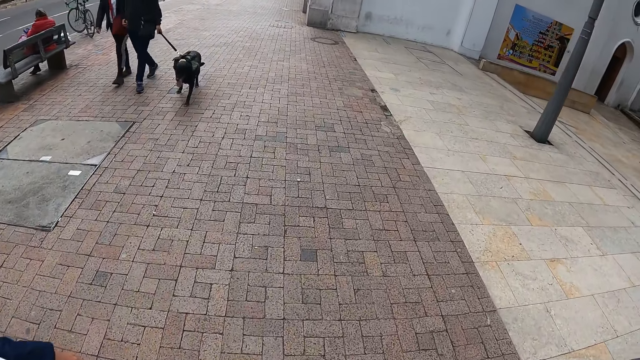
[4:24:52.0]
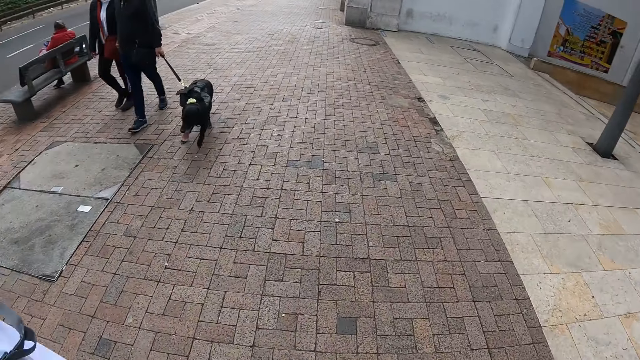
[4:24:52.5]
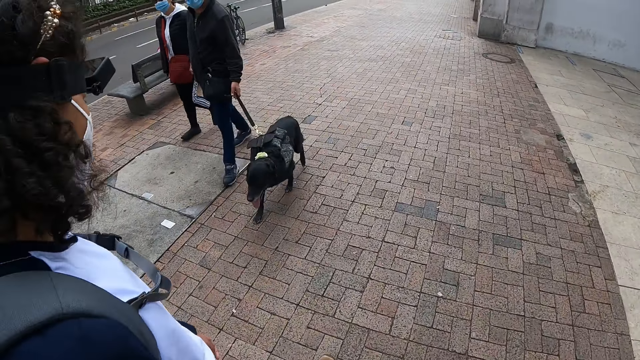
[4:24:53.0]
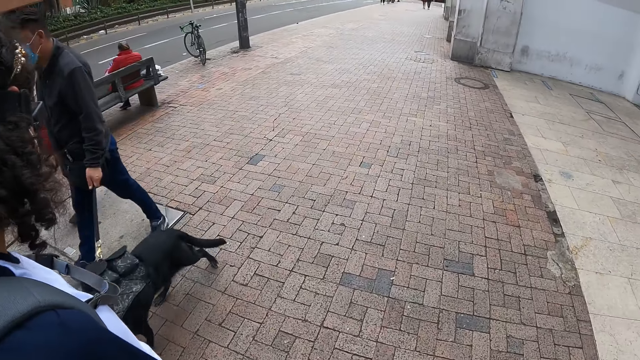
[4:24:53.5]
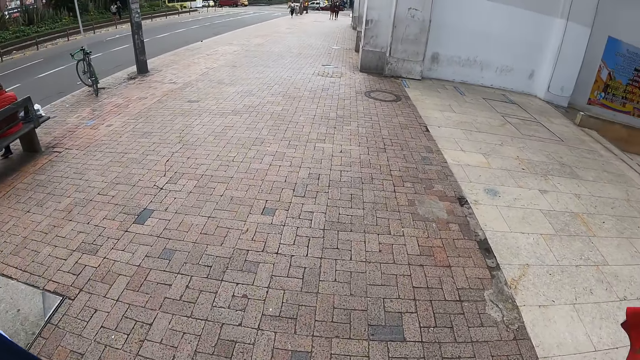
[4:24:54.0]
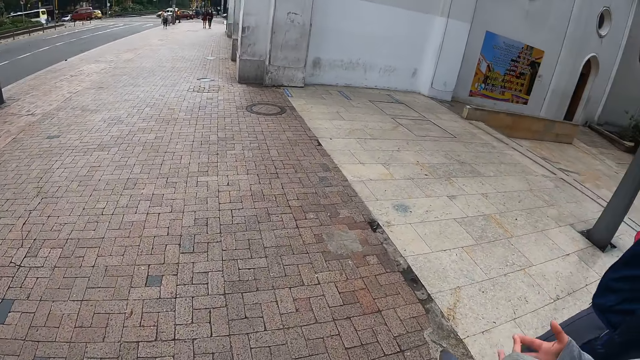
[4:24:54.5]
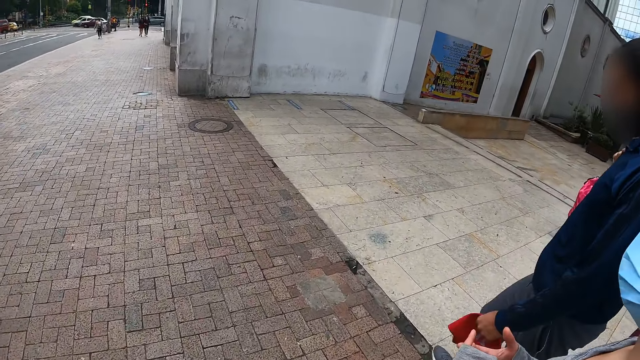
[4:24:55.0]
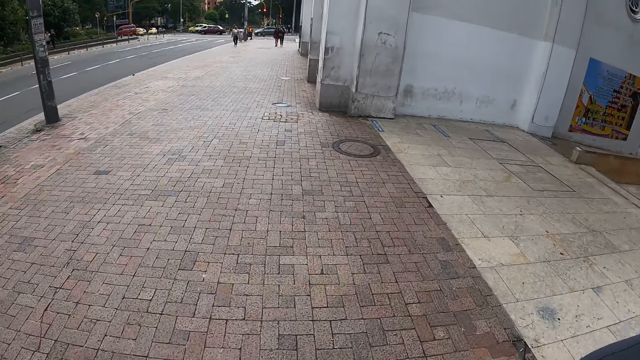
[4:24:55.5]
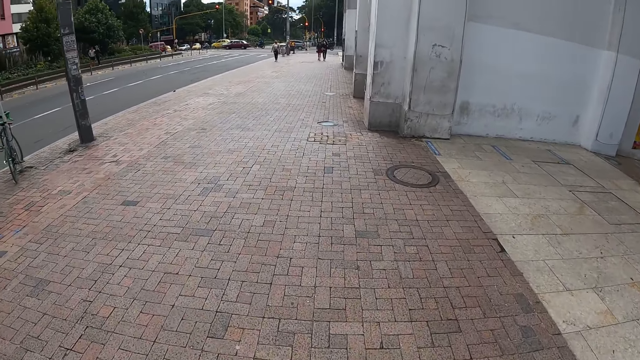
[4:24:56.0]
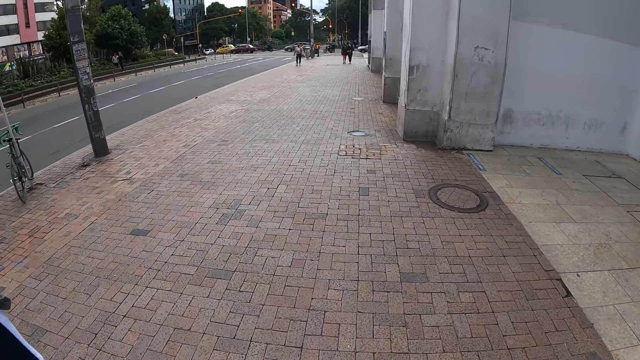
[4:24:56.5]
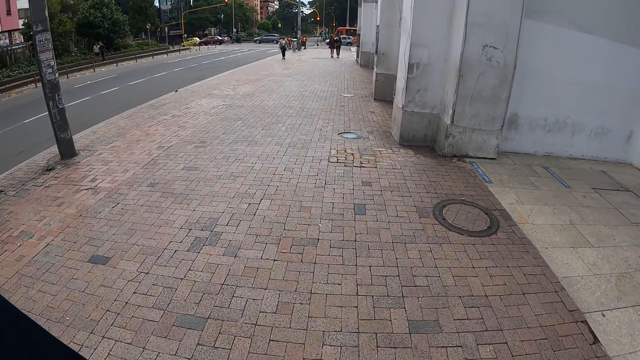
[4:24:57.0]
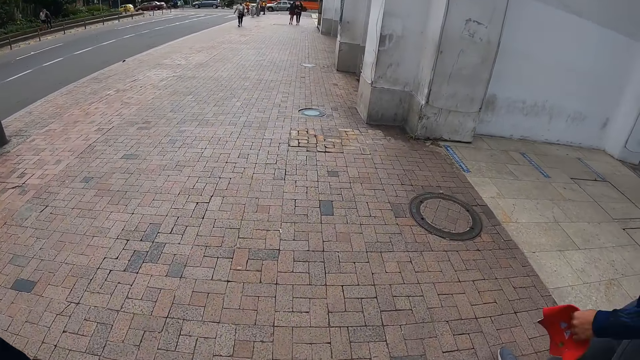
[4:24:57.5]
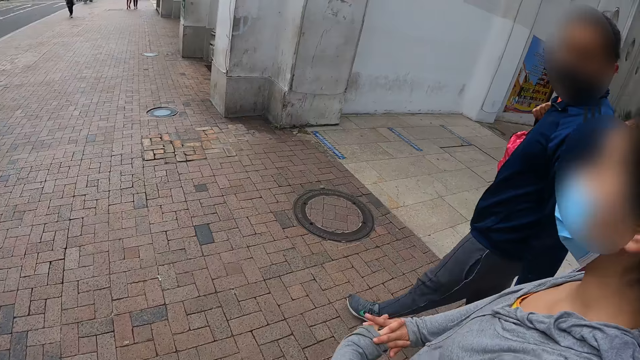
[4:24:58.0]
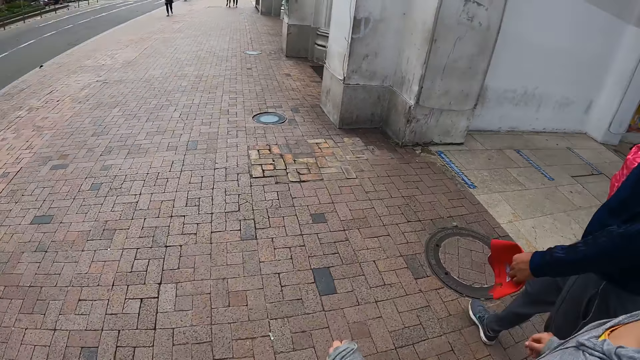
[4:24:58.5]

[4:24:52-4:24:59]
A man holds a red cap in his left hand.

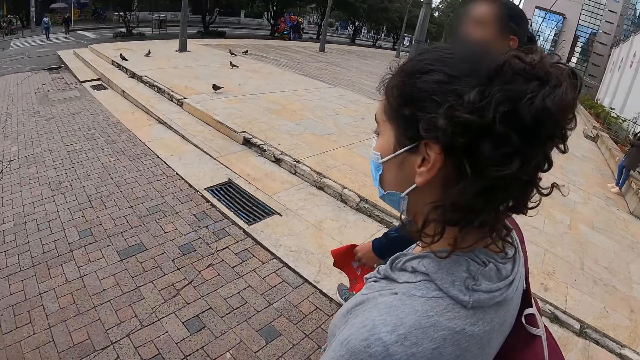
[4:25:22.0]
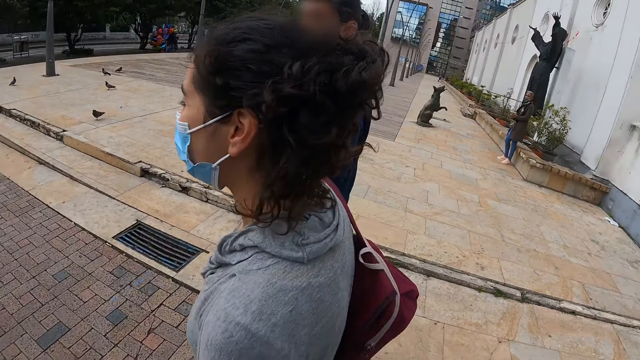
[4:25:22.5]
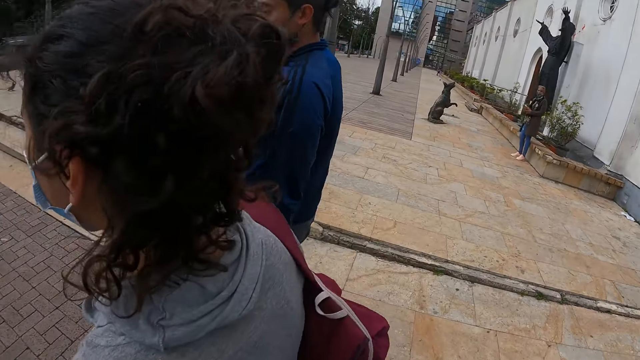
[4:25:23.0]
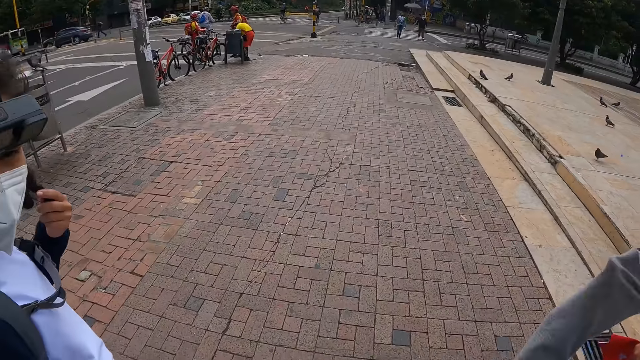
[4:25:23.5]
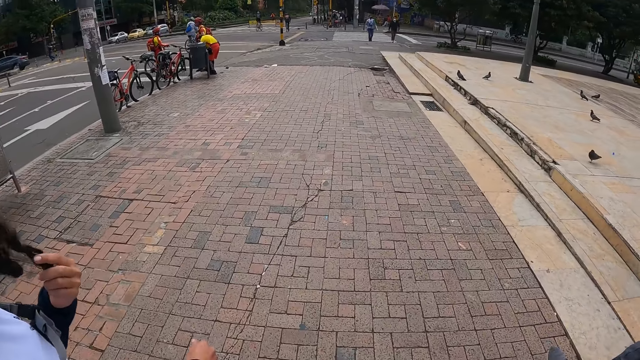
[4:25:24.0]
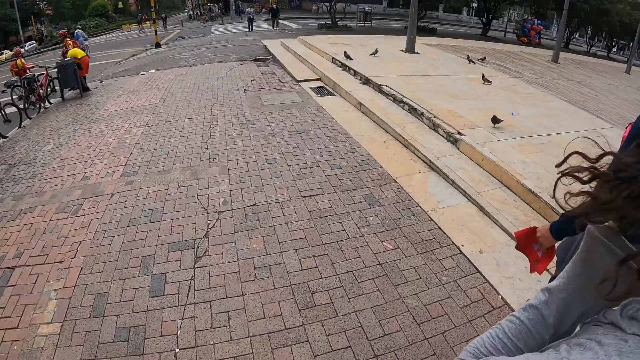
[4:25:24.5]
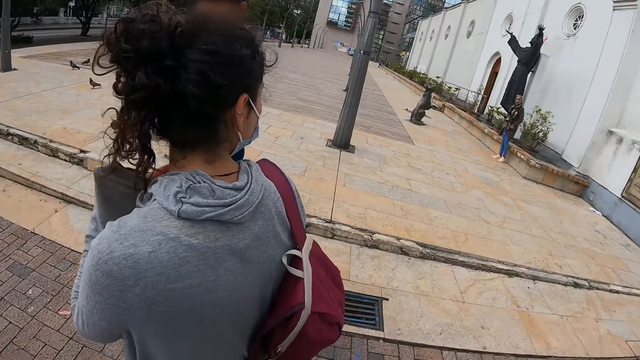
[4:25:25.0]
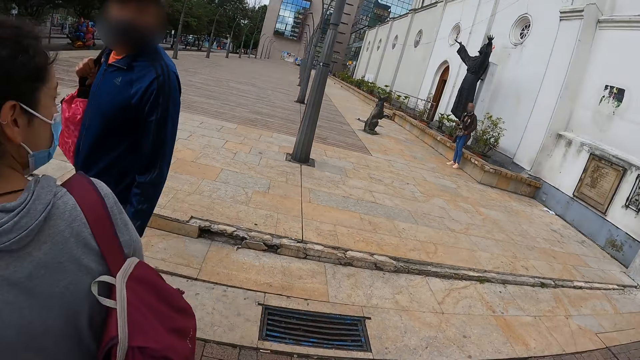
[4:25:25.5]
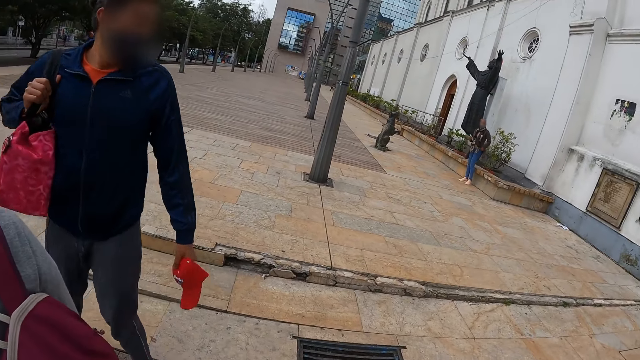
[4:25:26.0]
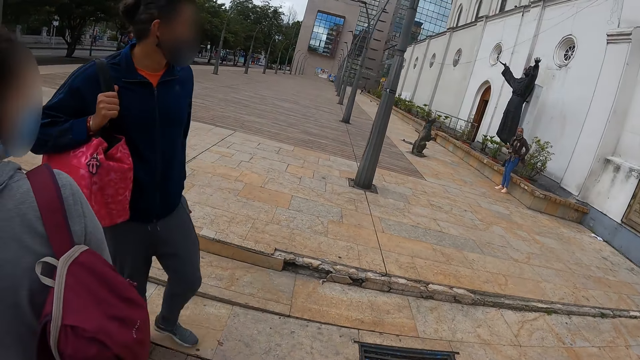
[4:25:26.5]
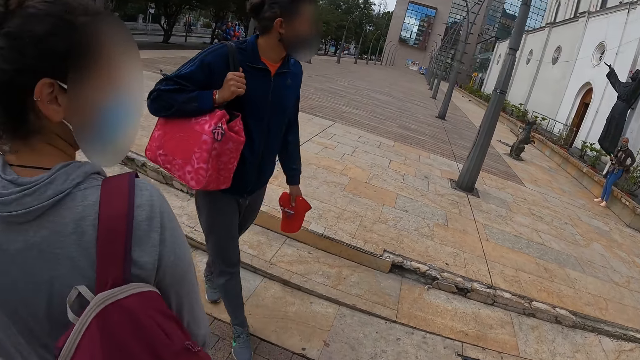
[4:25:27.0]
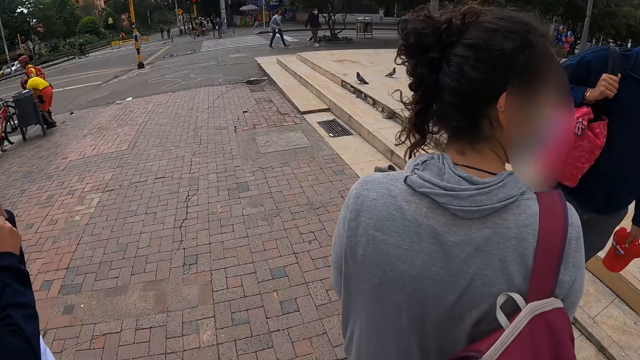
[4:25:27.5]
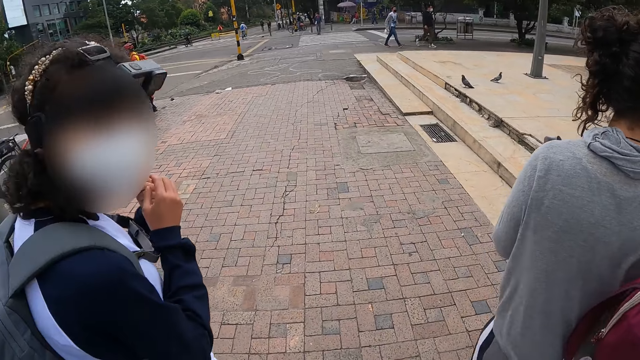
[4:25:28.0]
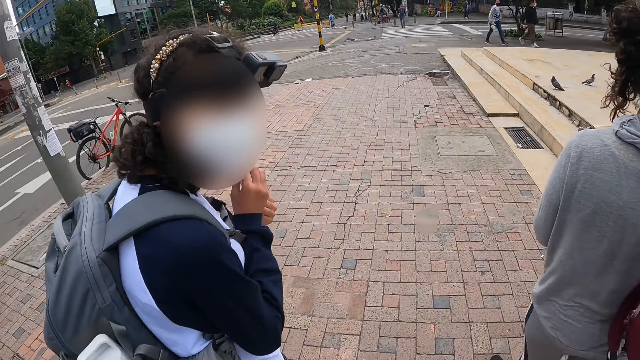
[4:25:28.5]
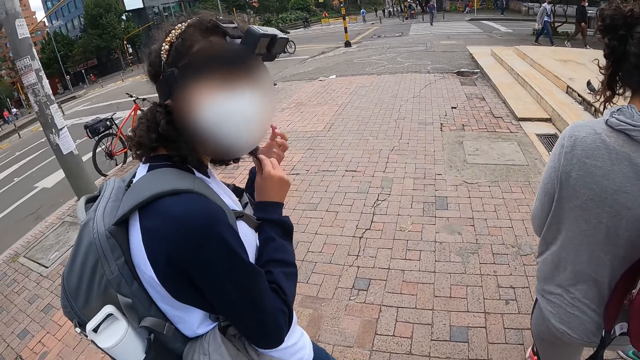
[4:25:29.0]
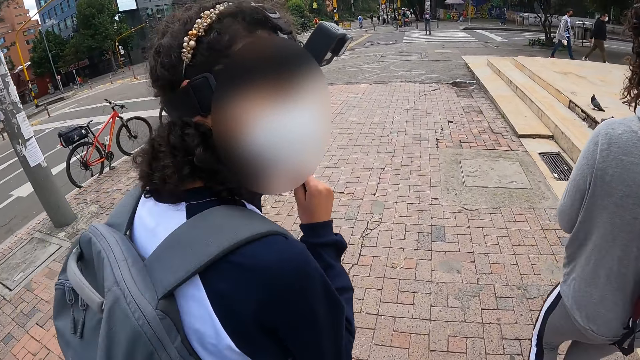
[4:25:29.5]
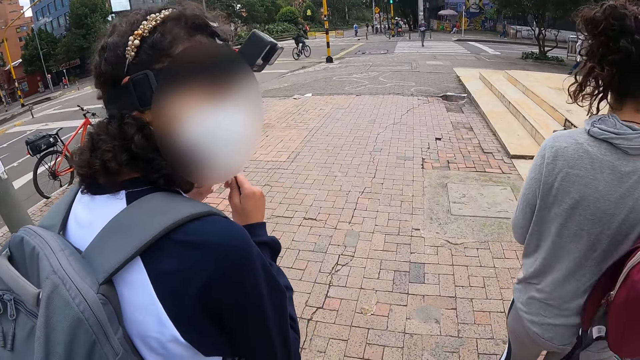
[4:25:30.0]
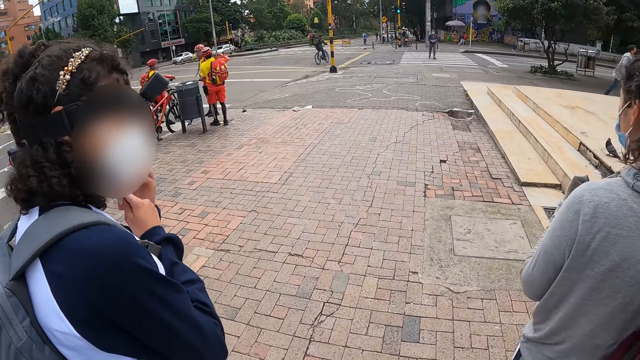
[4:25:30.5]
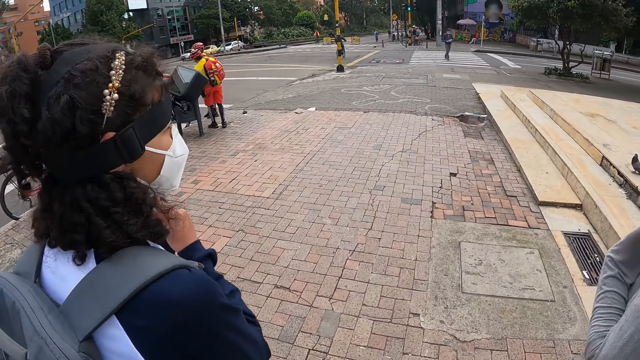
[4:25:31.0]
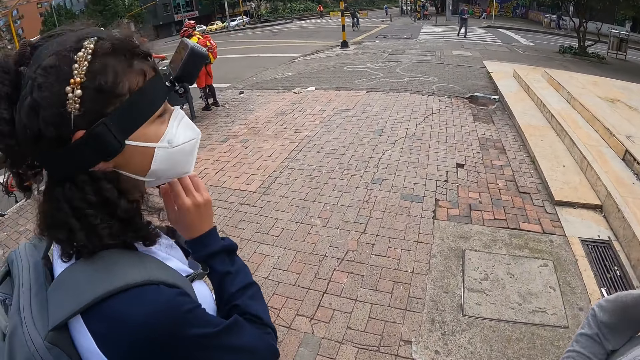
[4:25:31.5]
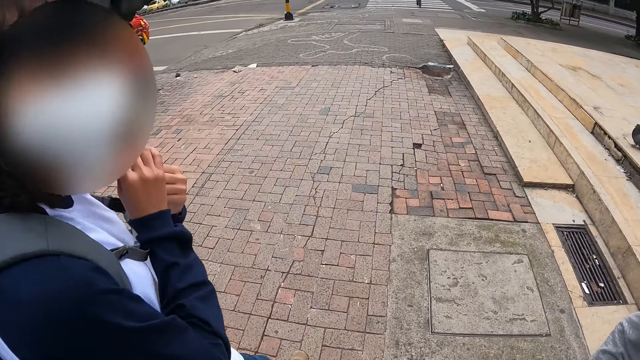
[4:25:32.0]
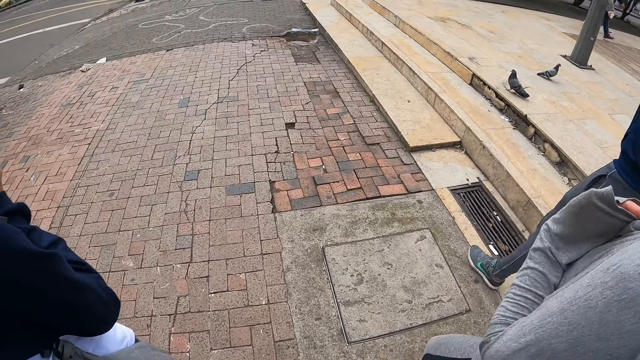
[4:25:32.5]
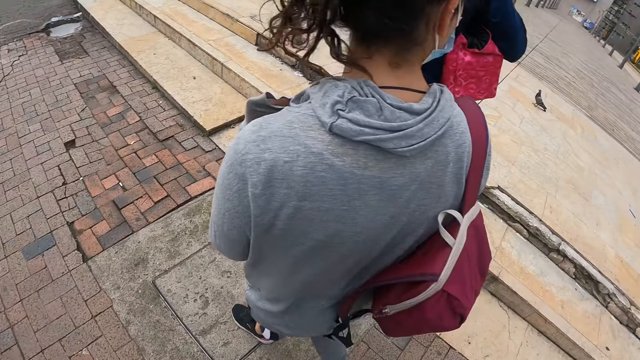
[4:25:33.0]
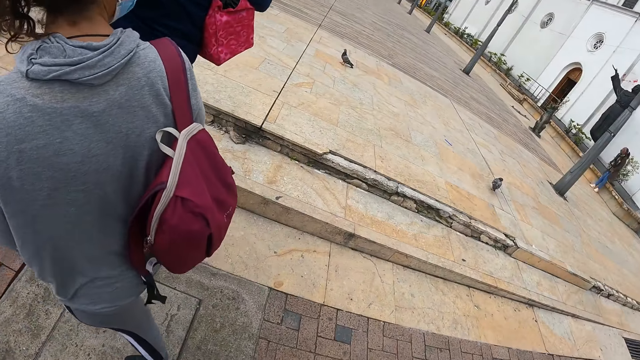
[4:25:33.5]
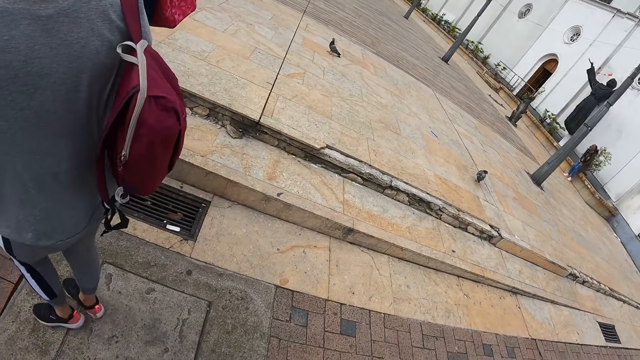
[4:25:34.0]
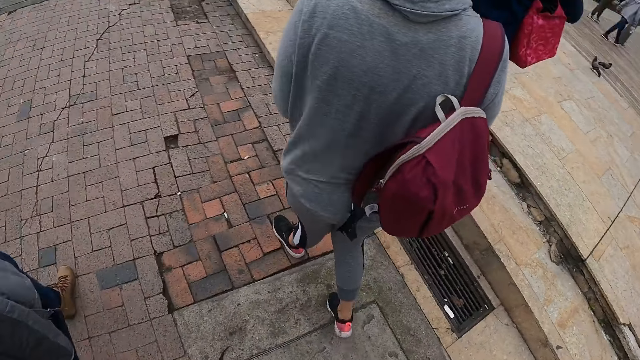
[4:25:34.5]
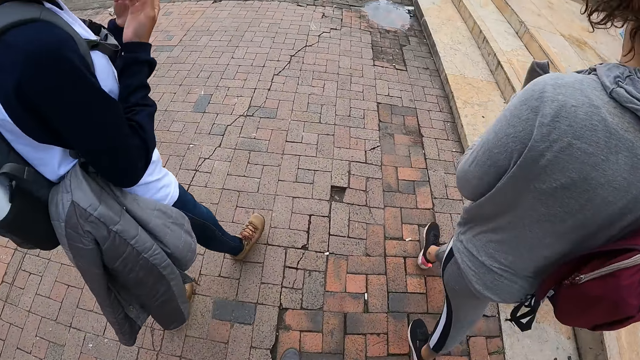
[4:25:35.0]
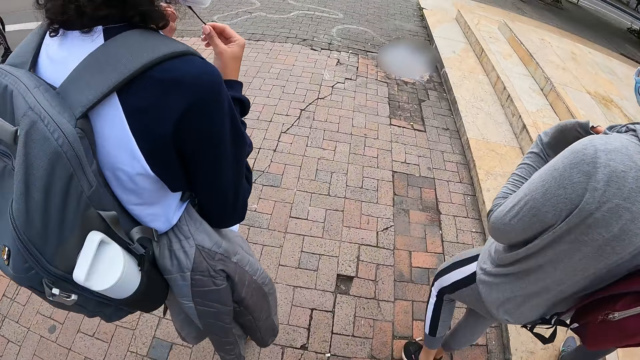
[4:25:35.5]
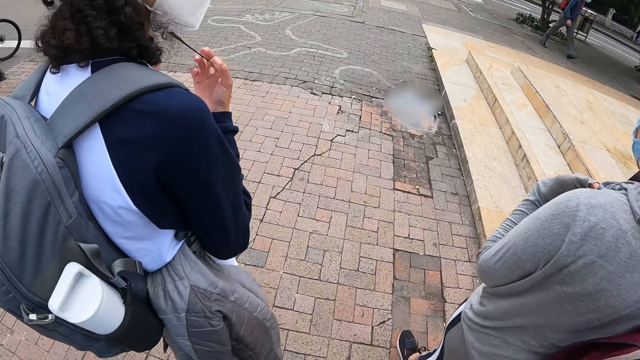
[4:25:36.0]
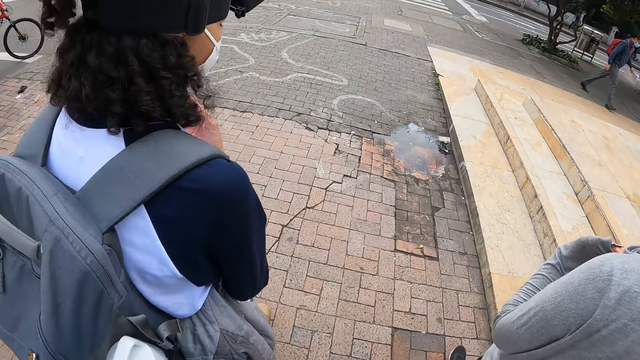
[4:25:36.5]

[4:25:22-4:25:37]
The woman holds her hair with her left hand. The woman holds her hair with her hands.
